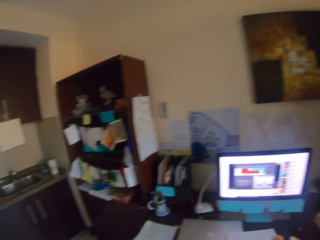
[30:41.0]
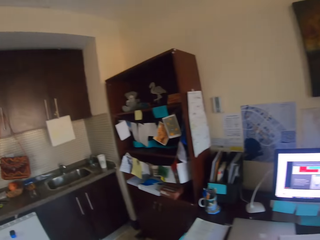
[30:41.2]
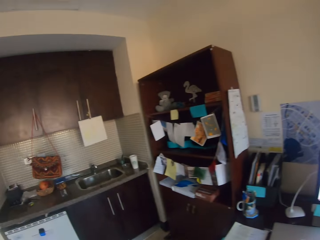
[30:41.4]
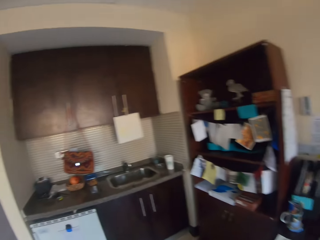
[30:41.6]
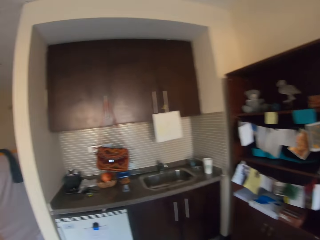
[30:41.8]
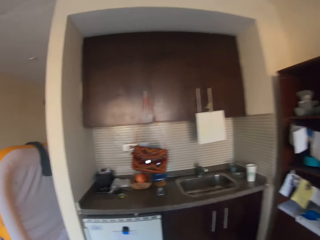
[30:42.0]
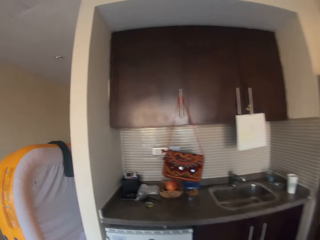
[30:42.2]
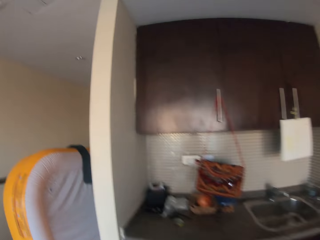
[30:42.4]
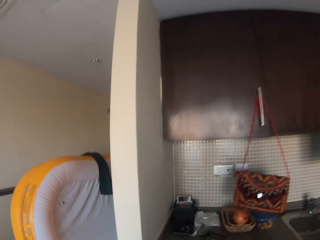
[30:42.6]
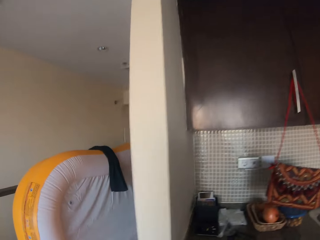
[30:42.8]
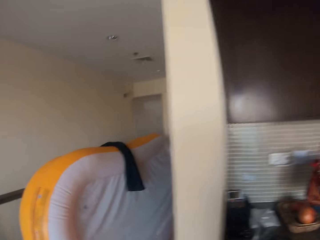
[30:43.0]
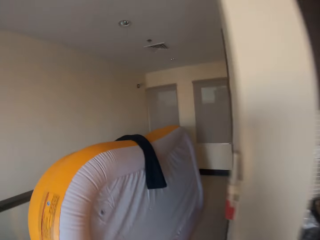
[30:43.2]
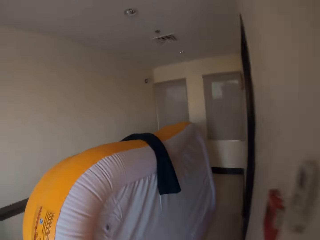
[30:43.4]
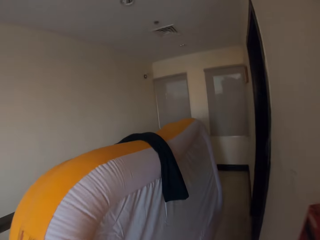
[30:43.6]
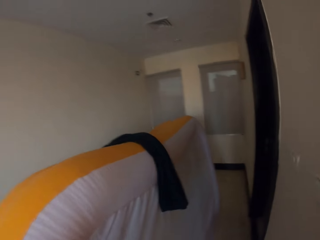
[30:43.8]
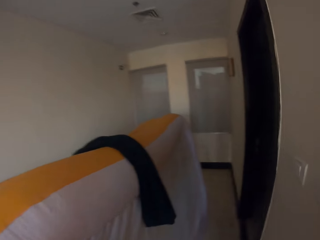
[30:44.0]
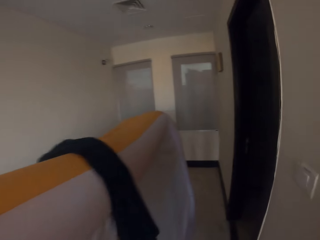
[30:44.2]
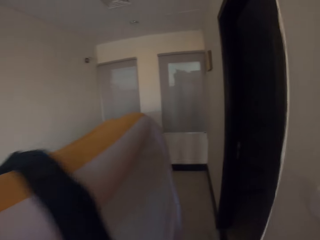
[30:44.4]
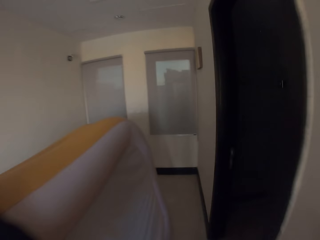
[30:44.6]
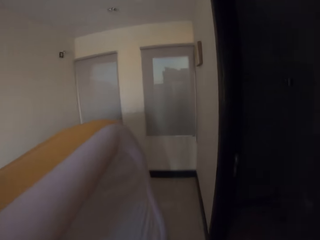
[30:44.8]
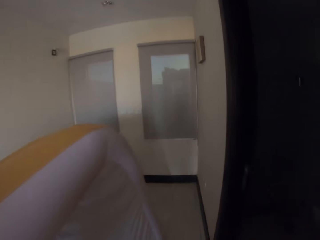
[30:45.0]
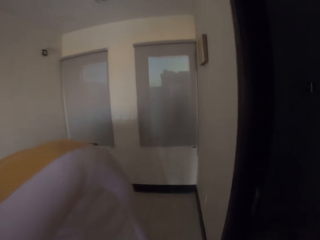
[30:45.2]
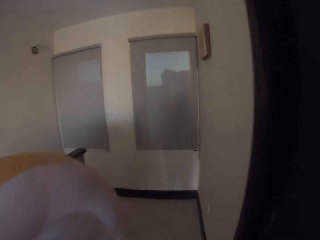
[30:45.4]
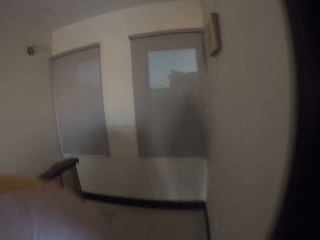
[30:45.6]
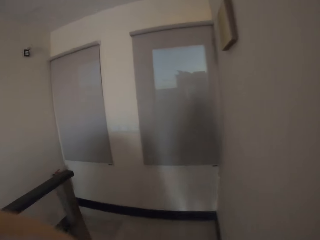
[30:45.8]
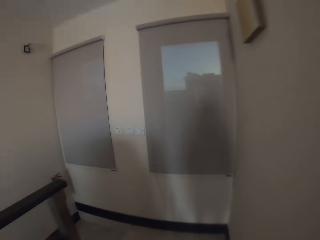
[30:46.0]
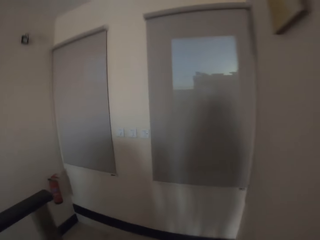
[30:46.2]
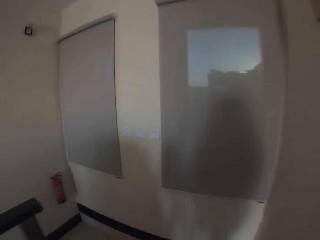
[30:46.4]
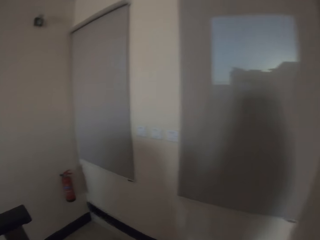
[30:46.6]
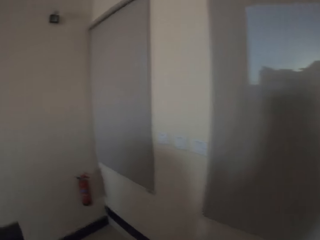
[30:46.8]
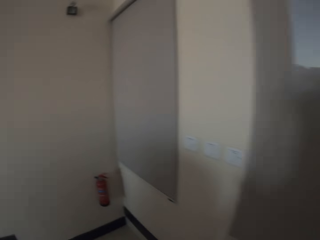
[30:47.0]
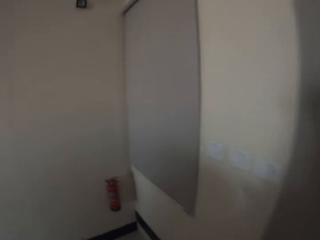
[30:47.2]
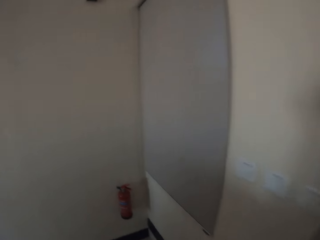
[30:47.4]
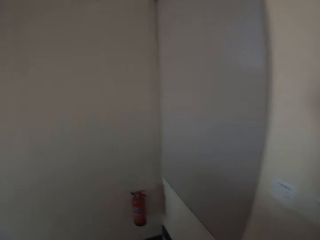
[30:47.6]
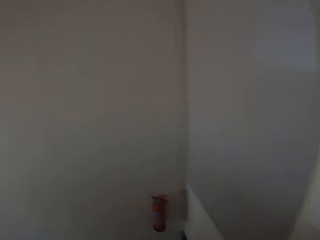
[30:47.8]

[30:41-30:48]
The camera wearer moves around the room.

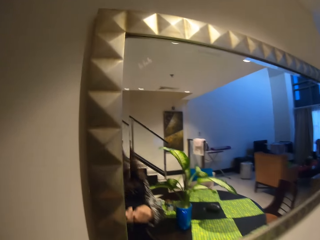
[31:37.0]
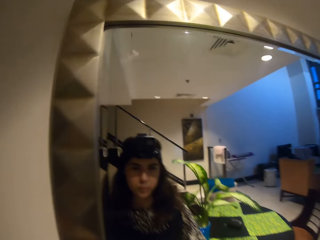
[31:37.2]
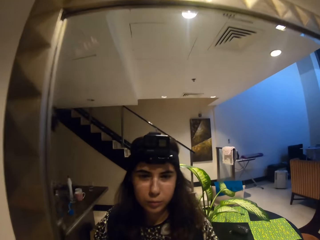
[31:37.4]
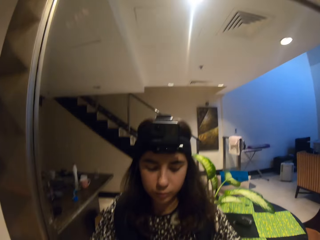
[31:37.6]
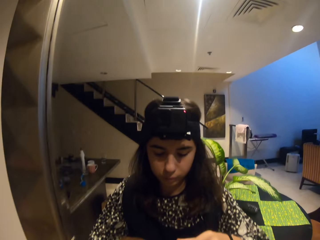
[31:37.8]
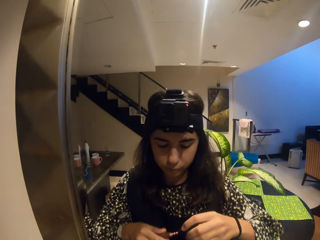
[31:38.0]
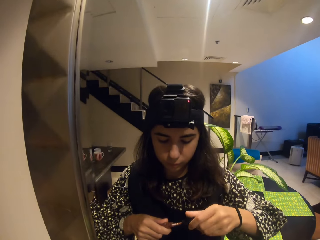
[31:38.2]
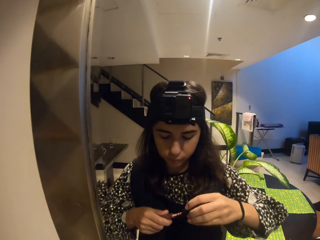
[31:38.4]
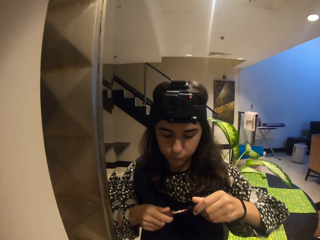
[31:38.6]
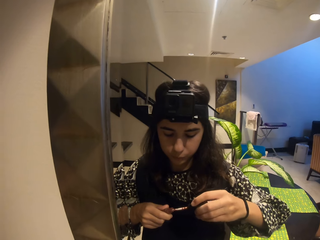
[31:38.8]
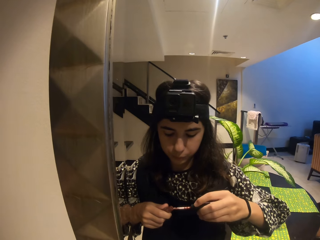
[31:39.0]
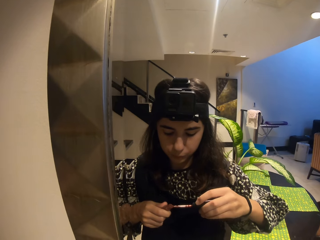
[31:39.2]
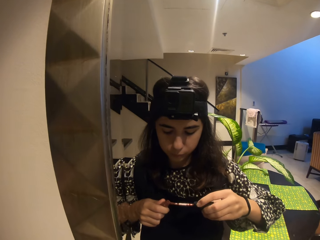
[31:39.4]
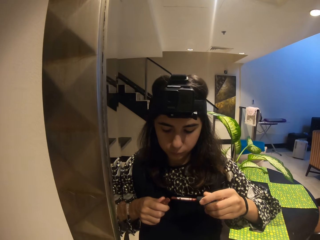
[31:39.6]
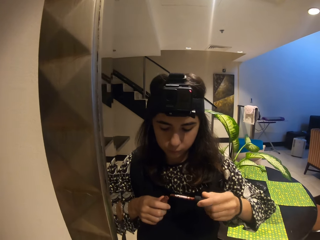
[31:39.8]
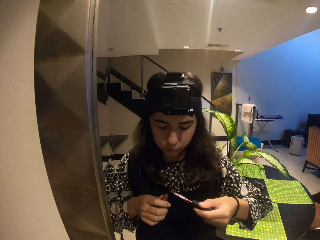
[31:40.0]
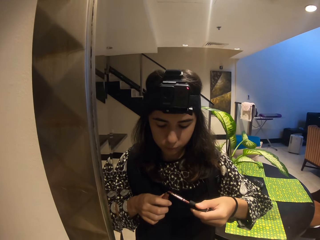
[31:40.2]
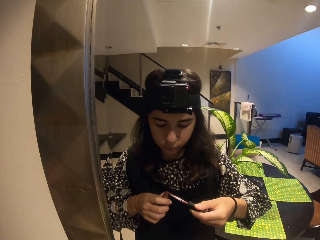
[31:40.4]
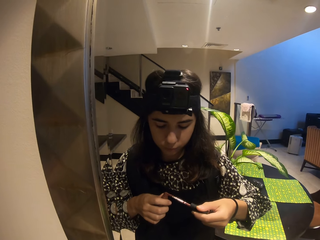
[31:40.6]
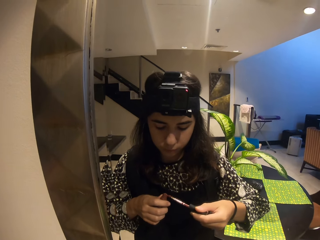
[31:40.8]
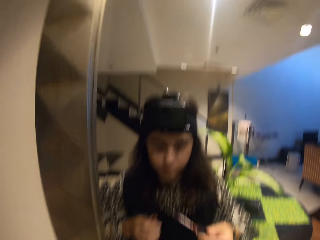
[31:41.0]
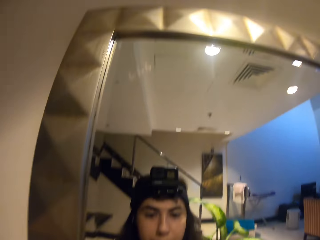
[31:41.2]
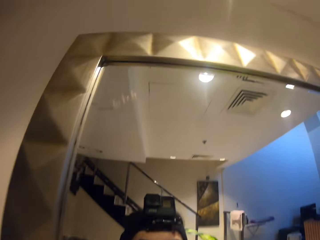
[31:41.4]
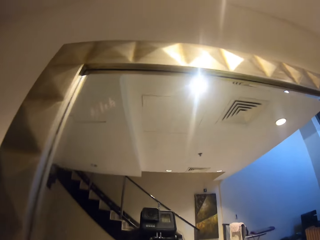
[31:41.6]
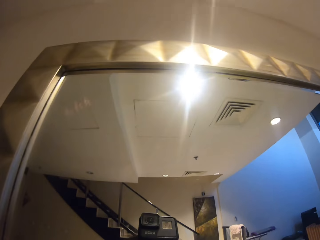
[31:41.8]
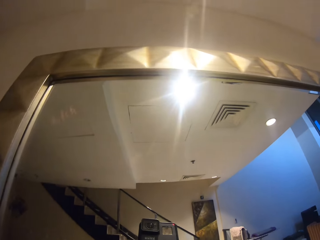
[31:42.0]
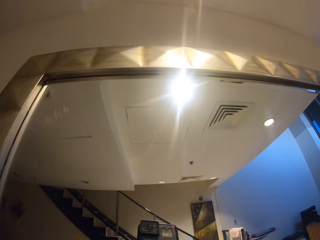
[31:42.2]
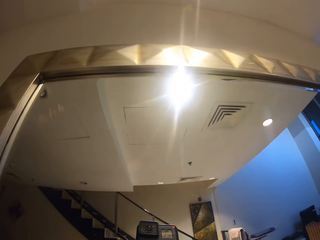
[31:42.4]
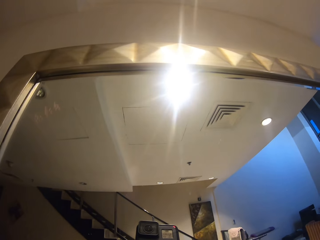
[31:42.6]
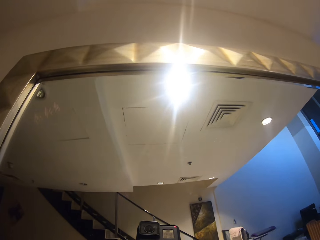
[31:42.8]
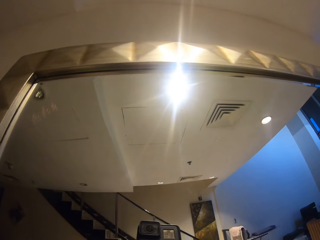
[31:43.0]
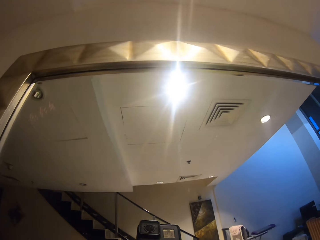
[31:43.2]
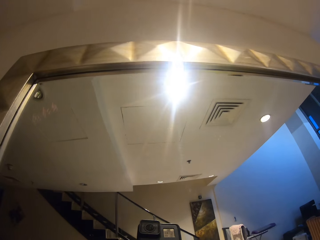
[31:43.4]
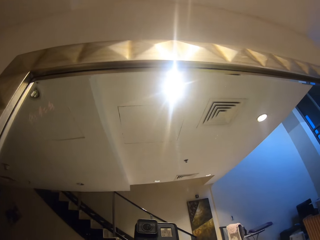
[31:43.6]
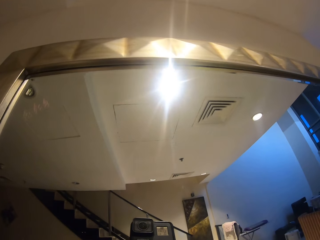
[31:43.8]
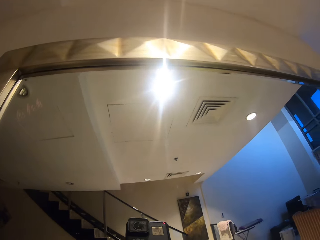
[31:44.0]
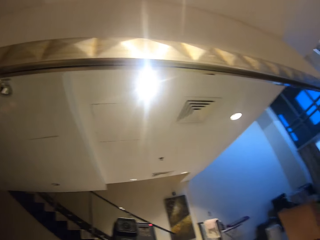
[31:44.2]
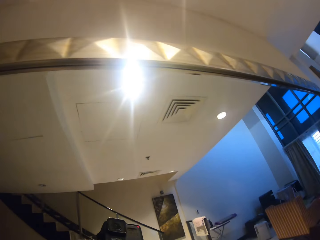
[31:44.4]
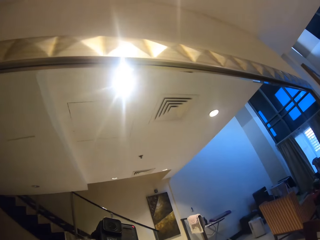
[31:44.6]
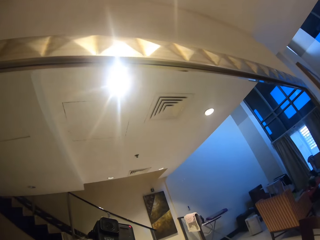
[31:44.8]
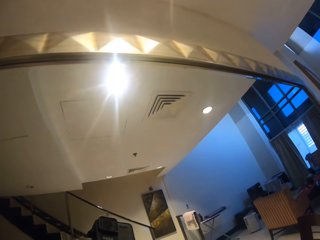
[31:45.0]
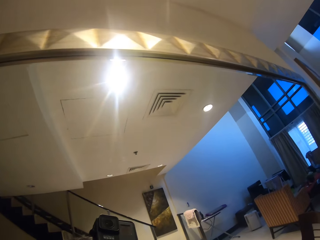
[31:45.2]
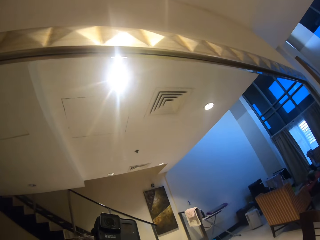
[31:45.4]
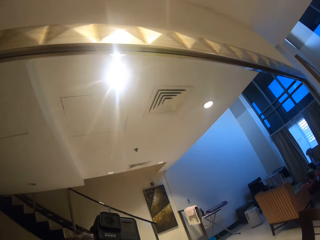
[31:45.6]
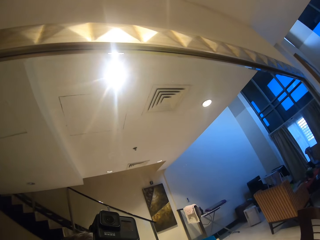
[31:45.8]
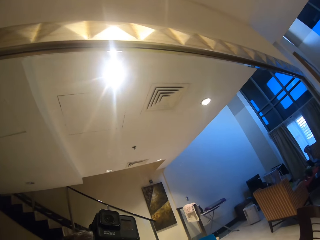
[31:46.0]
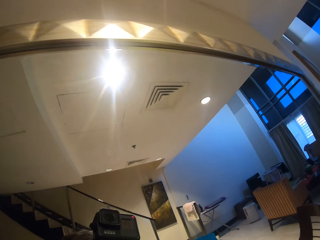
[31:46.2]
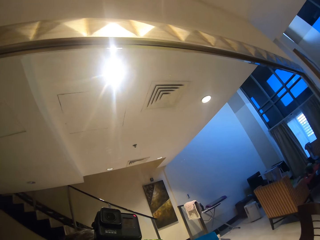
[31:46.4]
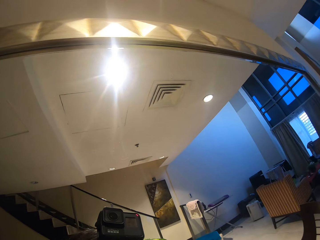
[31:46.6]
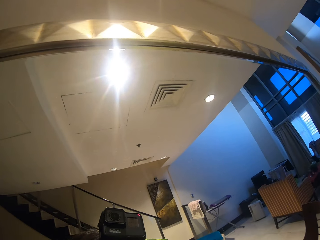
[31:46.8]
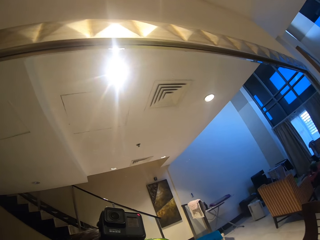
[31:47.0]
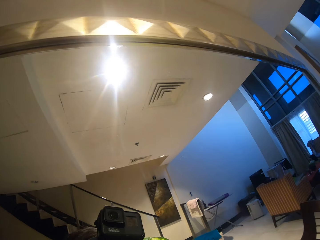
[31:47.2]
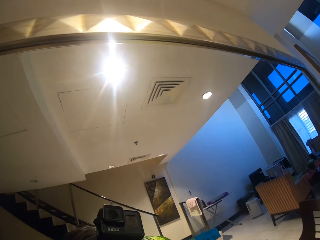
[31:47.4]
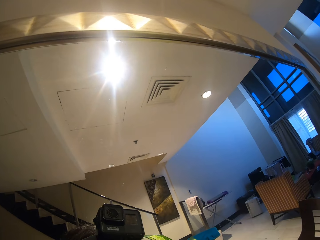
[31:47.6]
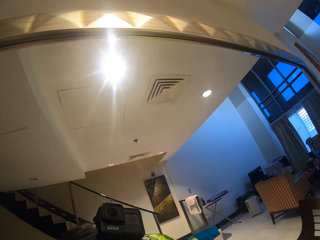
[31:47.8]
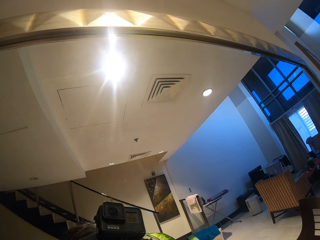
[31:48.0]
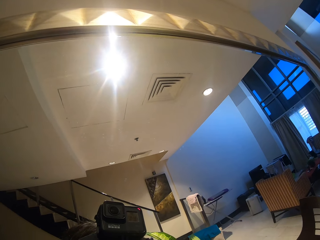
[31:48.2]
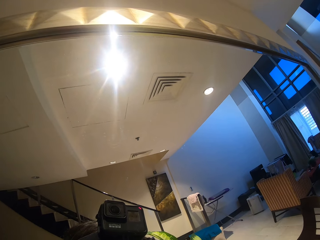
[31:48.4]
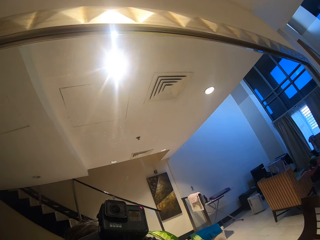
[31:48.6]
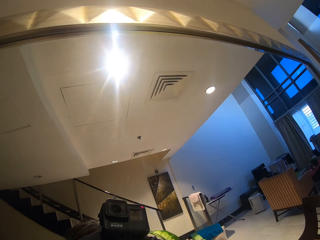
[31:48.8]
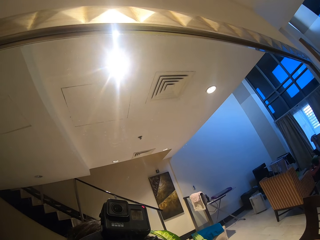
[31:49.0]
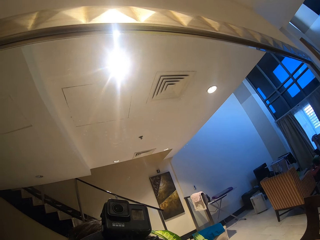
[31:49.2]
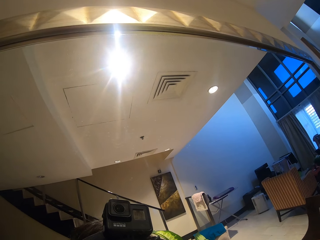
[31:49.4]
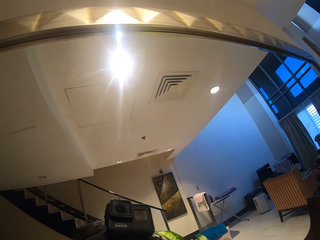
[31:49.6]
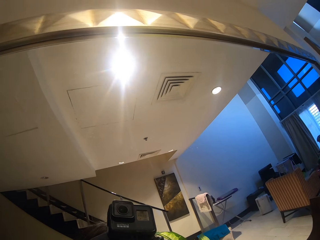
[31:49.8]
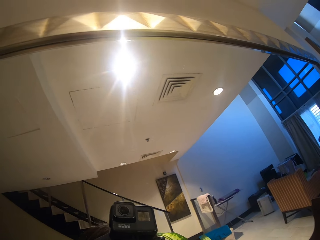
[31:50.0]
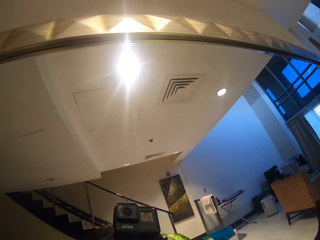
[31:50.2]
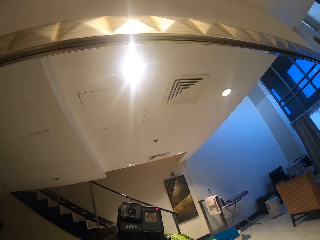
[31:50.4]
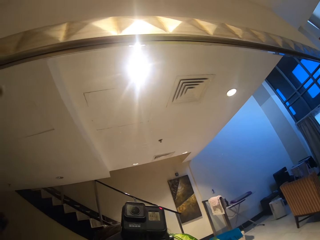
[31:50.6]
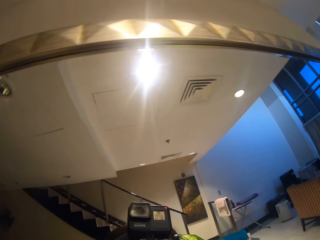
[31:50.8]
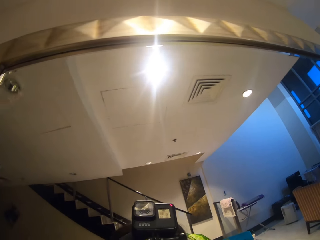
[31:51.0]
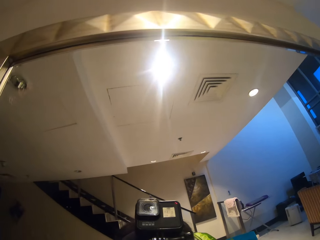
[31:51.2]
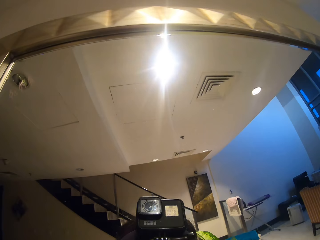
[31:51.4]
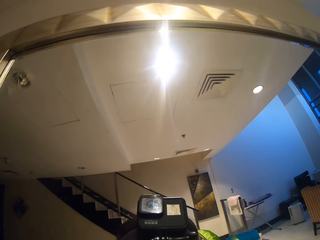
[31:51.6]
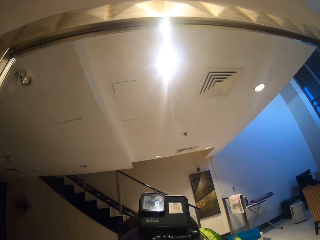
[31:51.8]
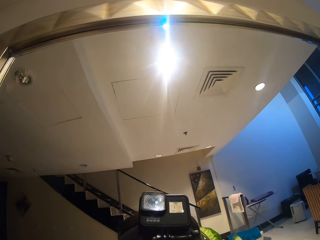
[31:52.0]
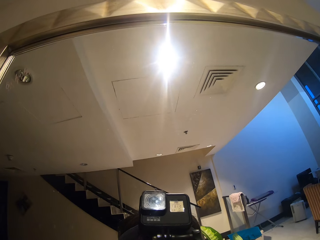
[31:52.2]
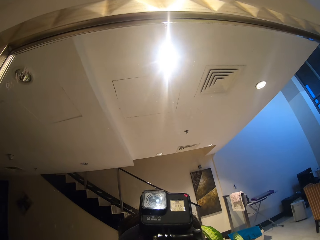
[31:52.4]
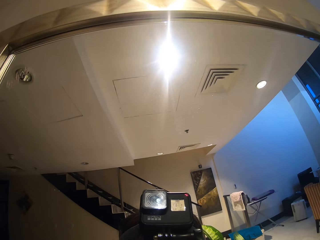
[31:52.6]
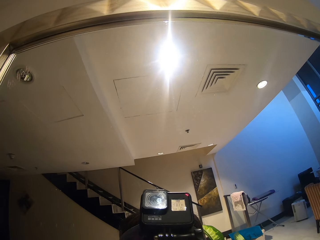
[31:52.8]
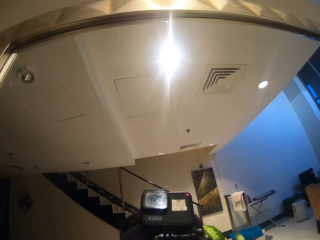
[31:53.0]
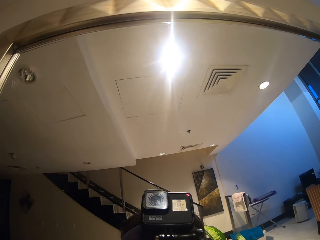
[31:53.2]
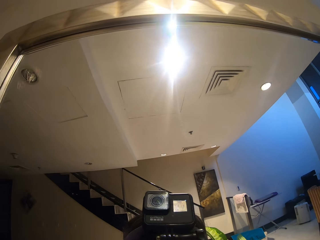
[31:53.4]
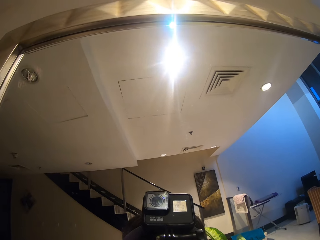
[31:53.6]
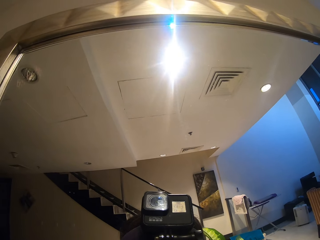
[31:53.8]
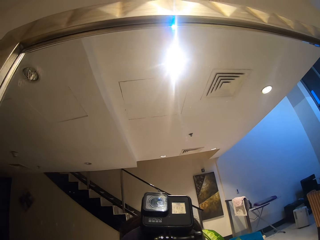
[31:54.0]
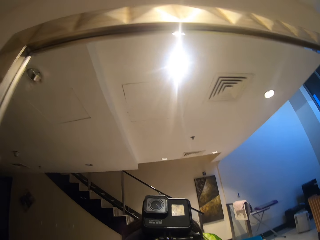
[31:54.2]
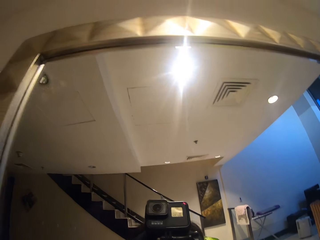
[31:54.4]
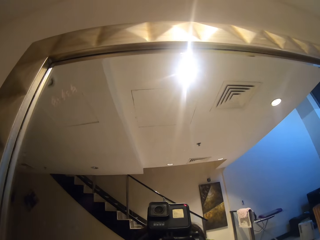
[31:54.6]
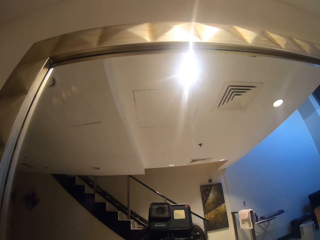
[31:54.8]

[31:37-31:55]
The camera wearer opens the lipstick. They apply the lipstick. They look around the room. They look around the room again.
